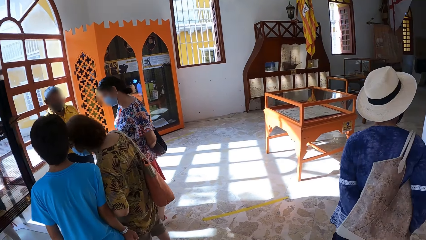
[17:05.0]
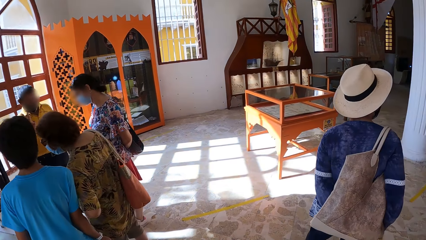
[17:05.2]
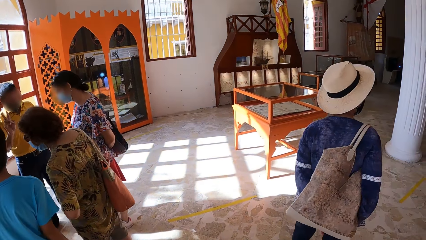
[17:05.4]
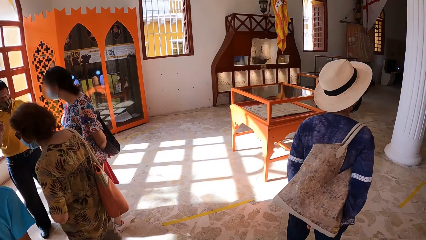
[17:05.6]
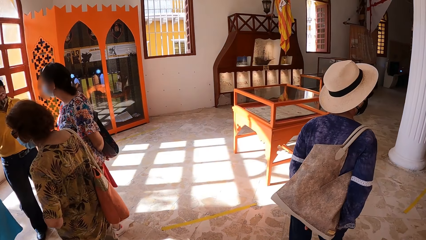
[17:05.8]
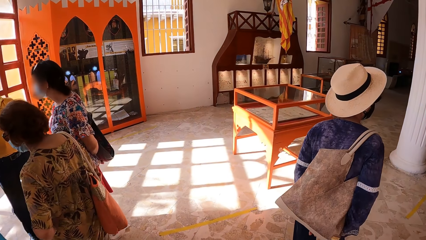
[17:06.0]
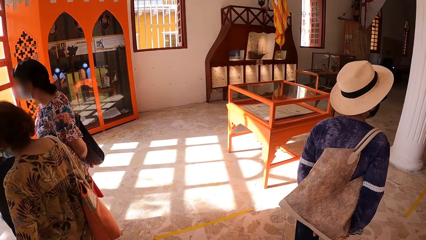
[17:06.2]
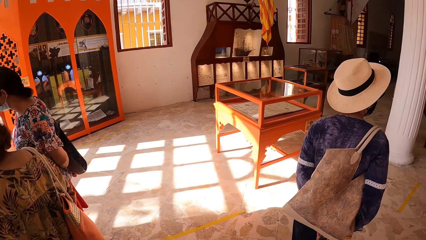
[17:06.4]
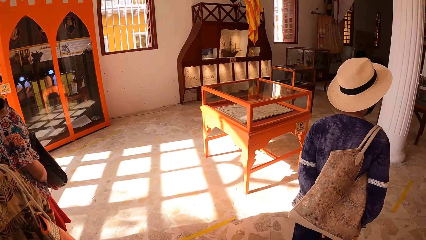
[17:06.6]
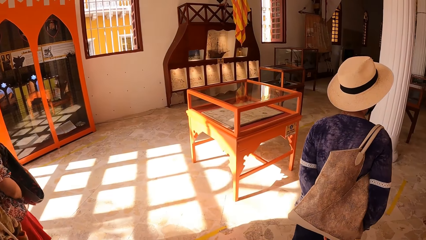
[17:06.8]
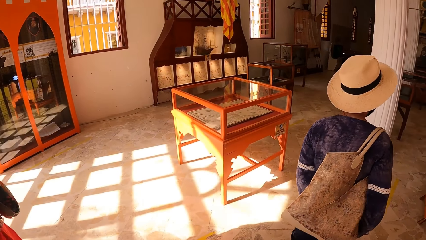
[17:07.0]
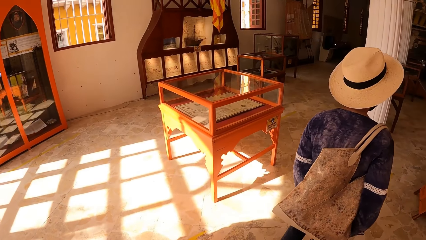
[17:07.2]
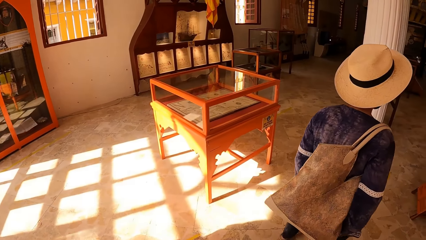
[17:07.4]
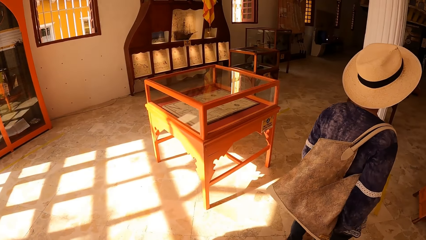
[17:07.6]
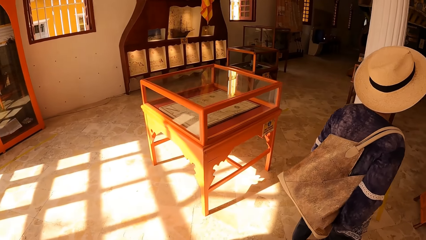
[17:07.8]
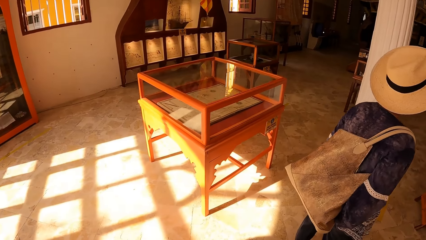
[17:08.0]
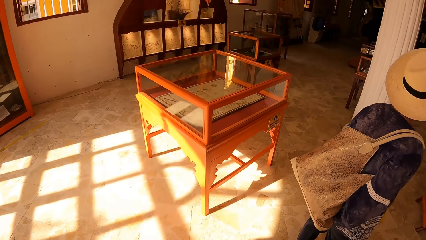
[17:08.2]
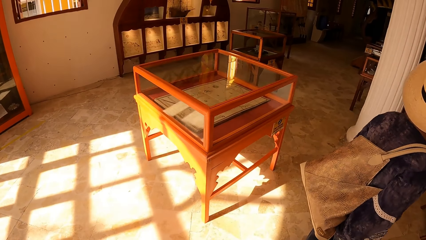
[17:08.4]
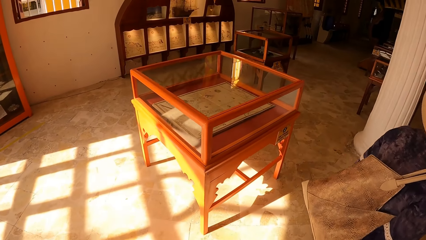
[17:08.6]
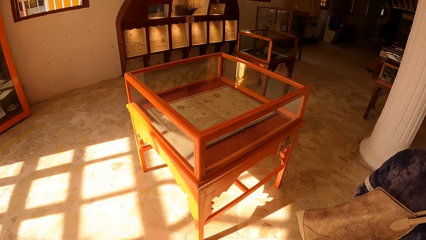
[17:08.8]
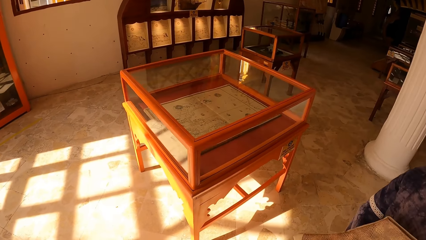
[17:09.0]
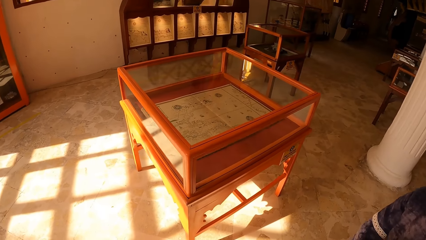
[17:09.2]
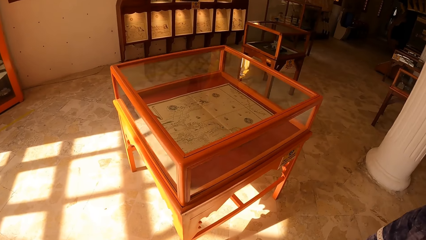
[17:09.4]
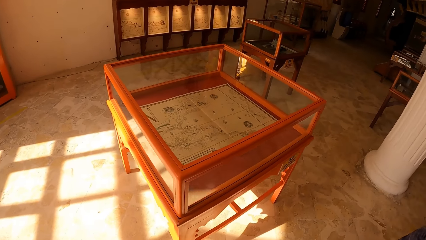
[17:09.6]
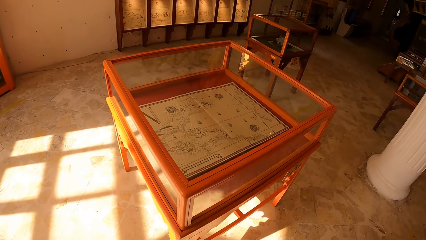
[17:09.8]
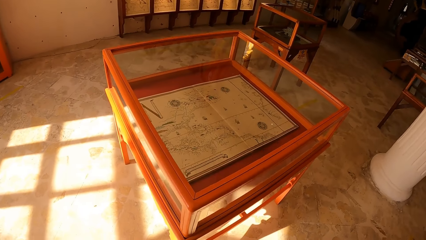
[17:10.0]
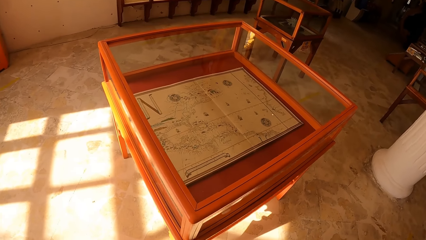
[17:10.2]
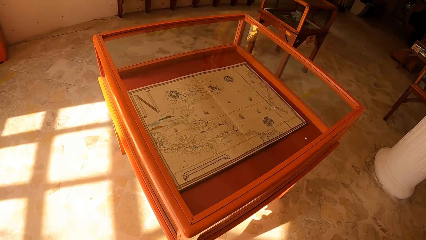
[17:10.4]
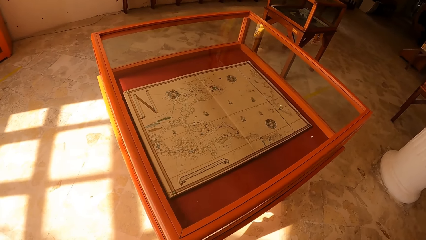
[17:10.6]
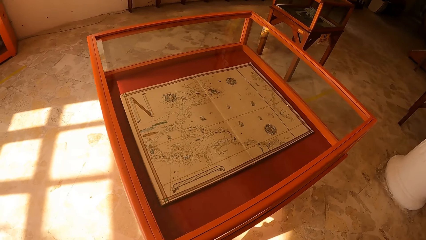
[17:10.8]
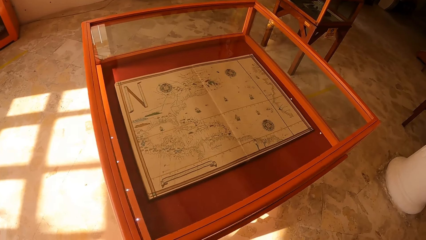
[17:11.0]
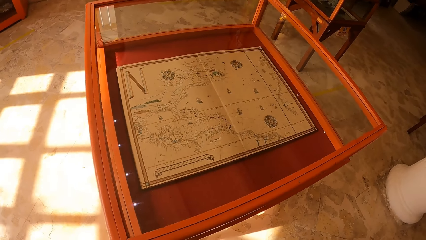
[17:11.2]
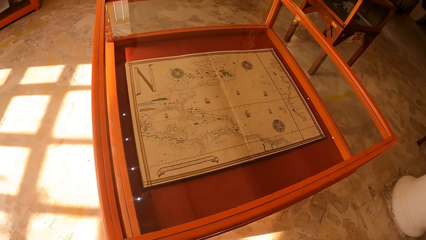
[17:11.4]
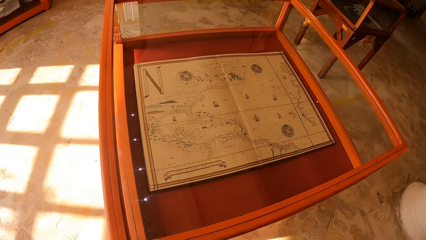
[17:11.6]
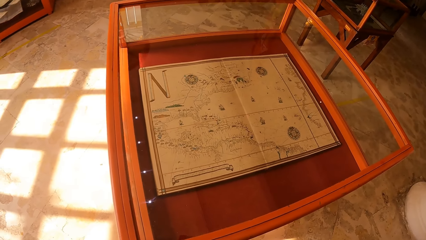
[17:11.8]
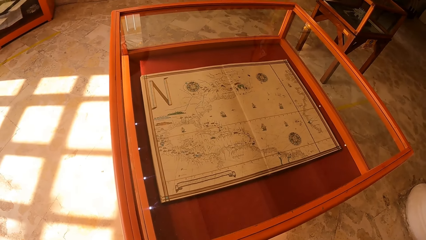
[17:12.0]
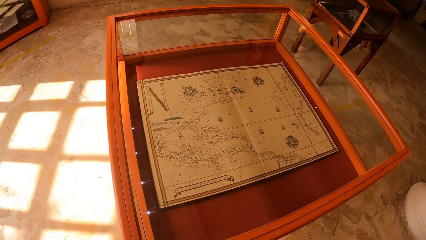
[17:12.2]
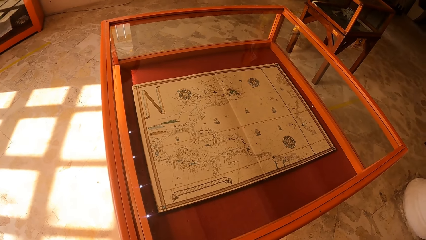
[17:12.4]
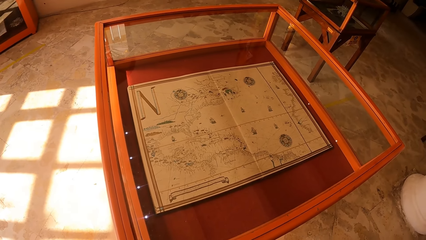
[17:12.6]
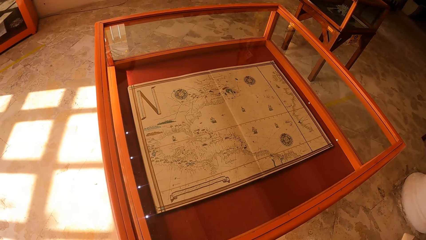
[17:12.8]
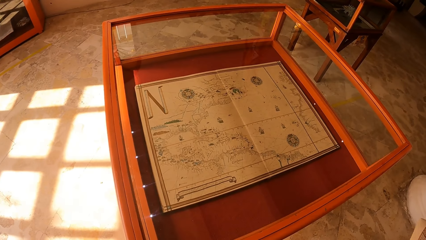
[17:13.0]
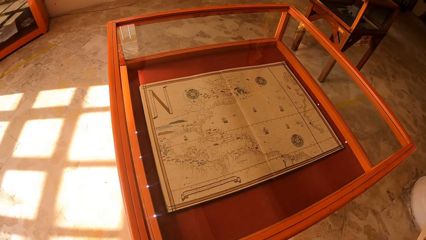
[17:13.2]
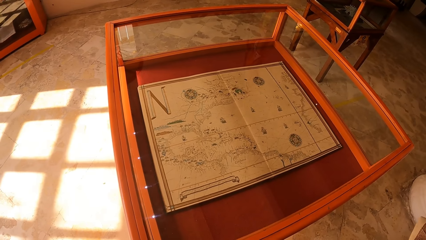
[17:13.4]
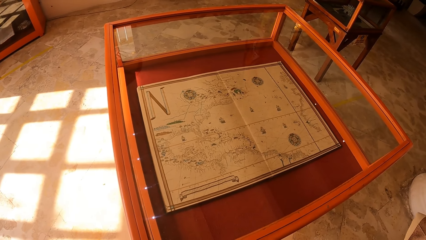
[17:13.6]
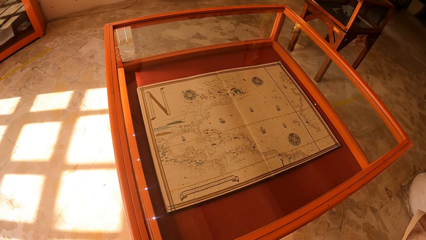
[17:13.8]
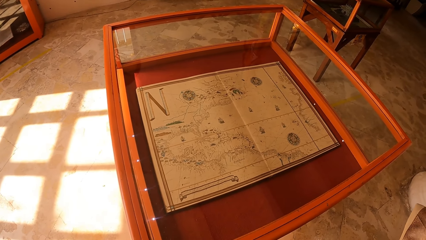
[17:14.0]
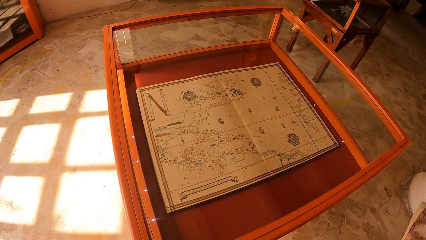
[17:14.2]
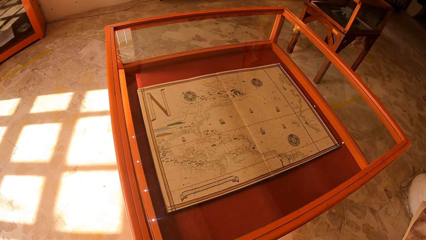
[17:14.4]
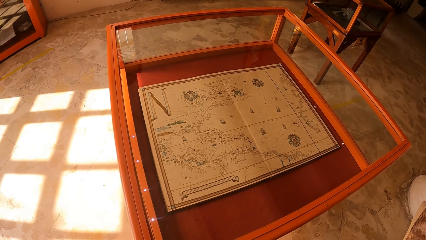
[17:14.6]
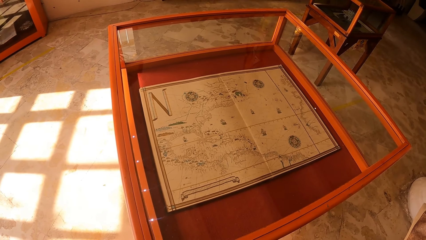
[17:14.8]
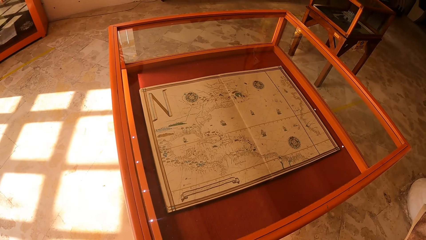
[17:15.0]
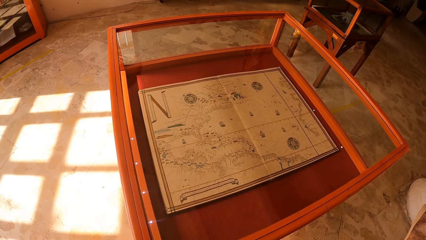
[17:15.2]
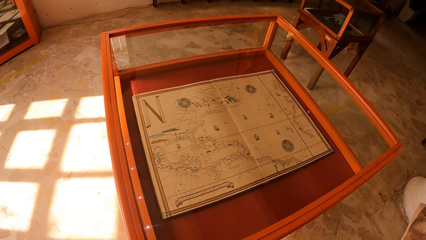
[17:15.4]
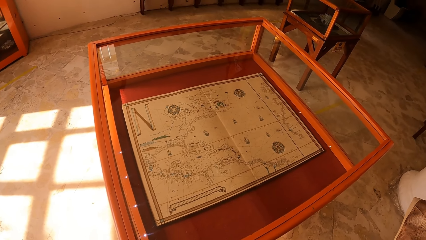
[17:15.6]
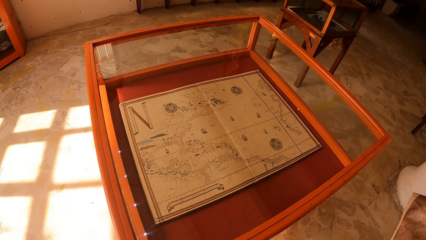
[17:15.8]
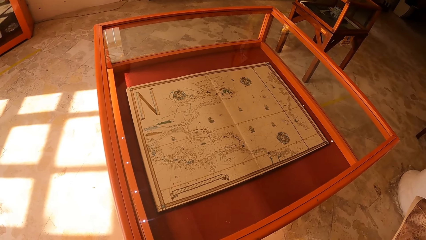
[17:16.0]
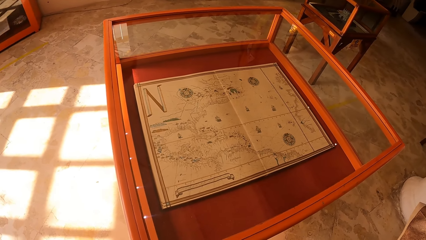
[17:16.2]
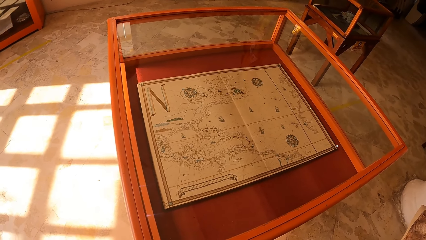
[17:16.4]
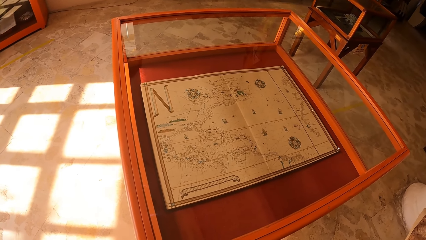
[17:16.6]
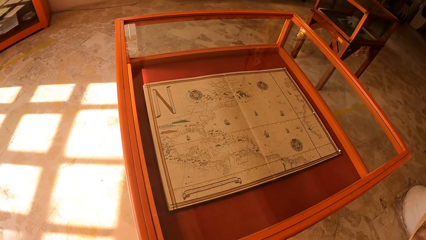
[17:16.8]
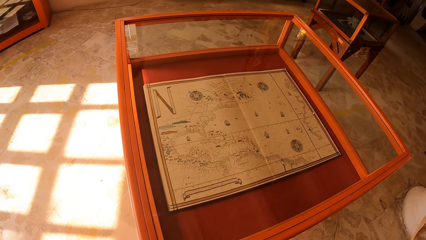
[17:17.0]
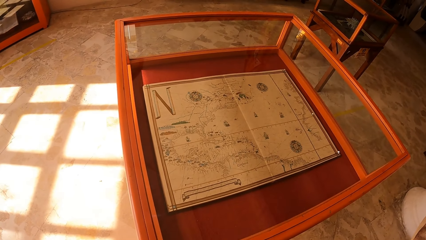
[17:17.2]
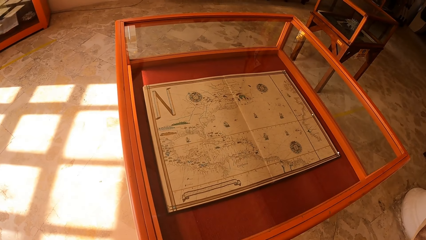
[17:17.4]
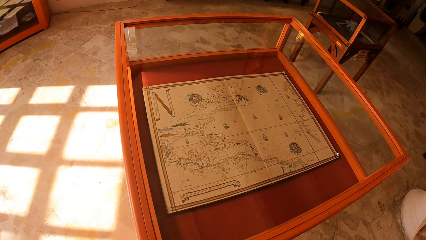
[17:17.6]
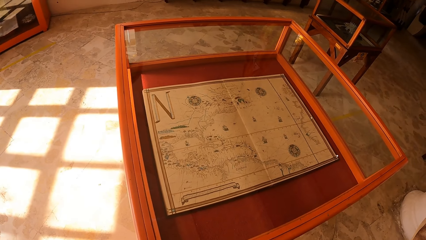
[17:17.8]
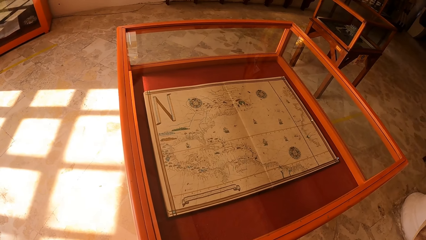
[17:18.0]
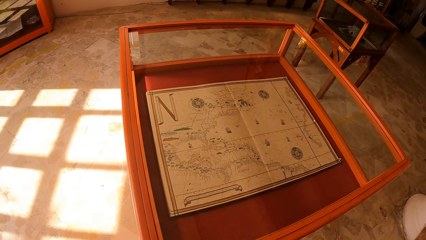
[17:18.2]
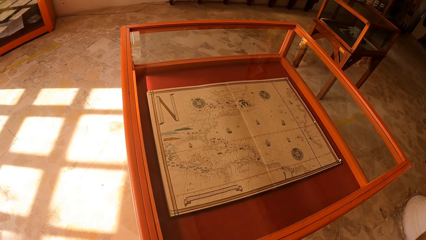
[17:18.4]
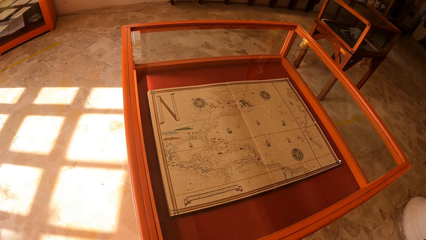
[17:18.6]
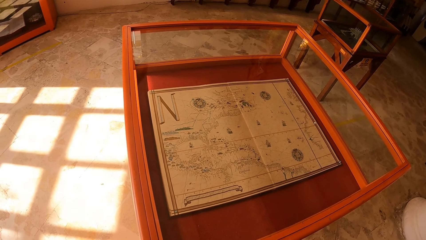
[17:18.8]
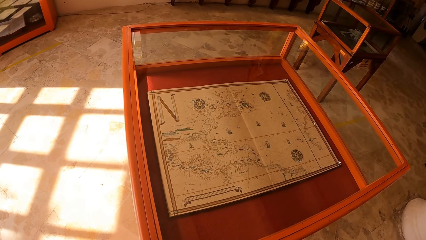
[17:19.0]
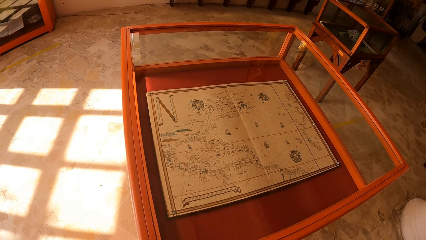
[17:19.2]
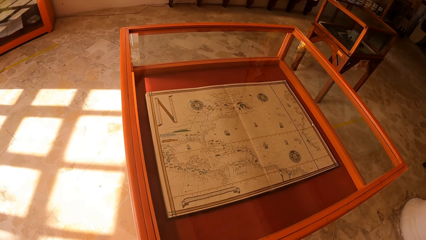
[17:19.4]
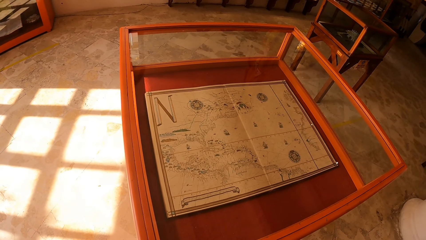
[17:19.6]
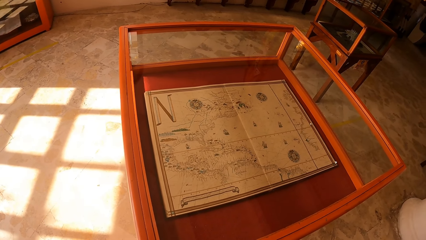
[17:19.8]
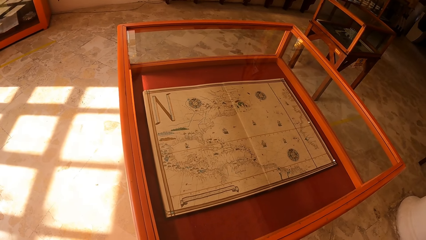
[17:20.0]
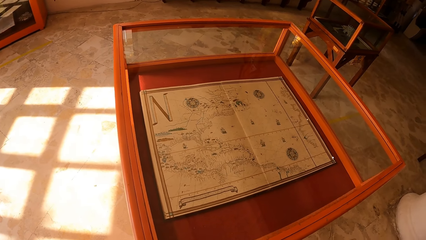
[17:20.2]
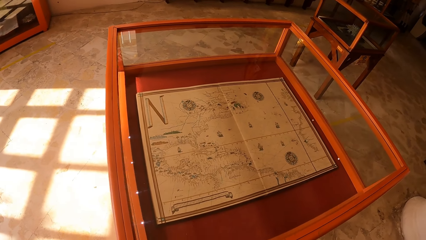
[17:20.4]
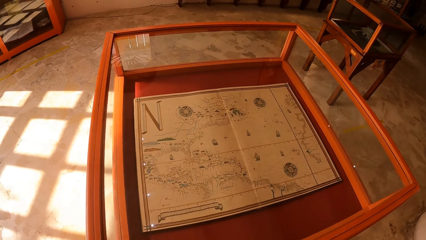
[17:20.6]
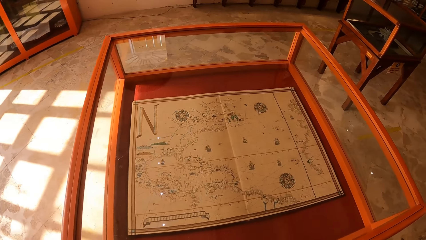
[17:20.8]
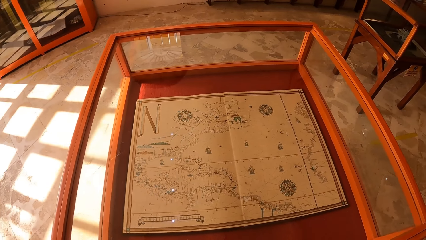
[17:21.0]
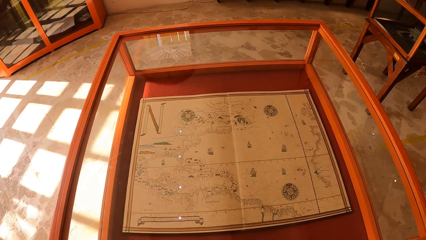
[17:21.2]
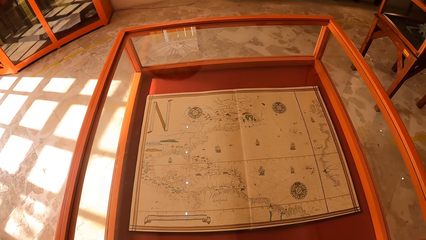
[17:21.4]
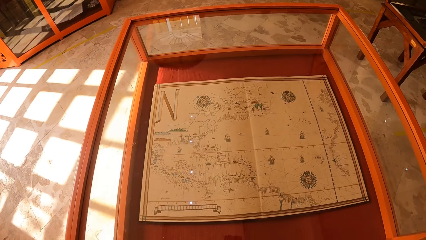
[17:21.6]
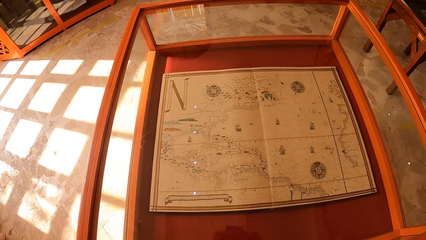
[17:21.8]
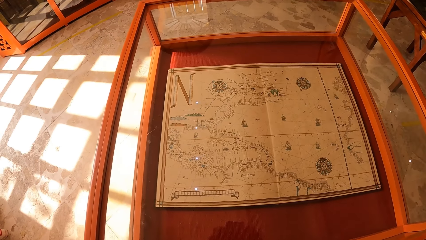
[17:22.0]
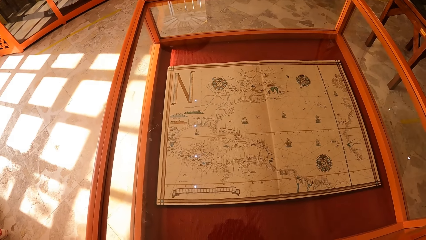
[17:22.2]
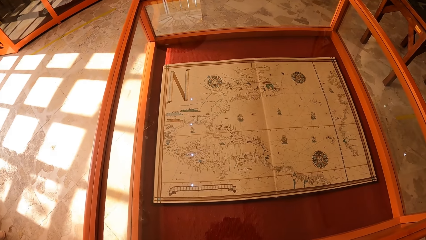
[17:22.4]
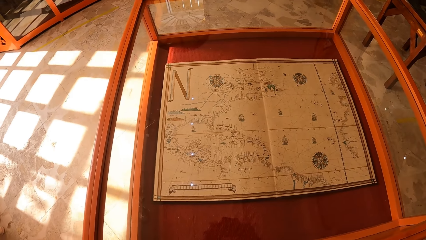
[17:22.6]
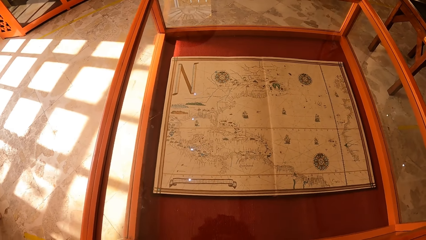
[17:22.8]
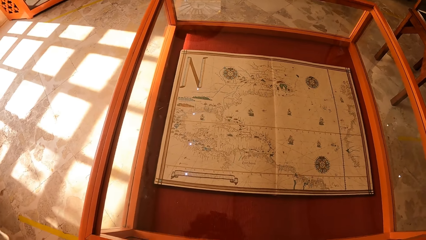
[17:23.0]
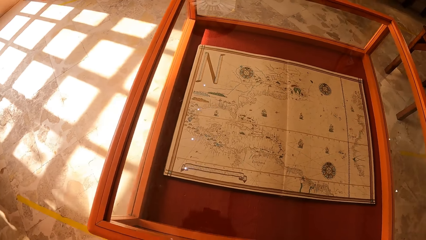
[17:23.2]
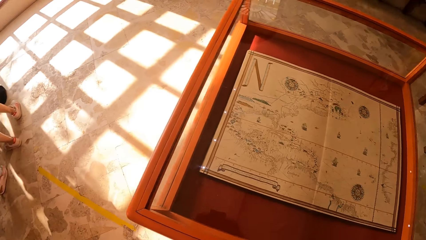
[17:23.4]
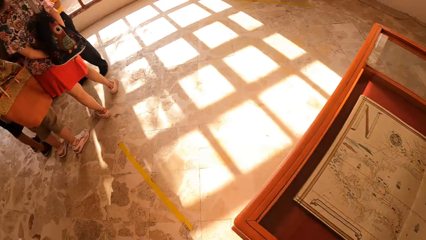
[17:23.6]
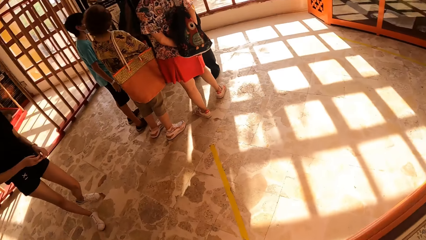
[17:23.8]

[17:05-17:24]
The camera wearer walks around the room. They look around the furniture.
